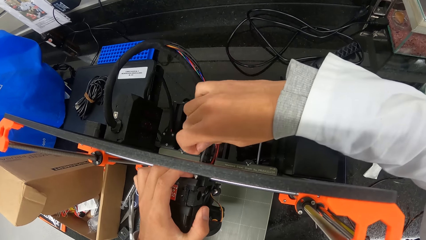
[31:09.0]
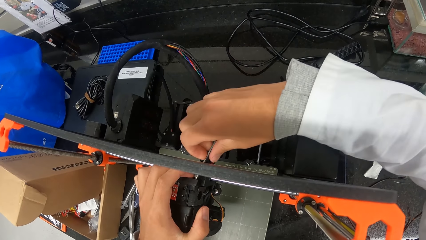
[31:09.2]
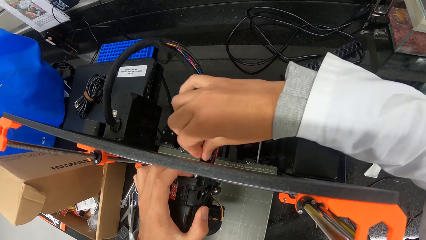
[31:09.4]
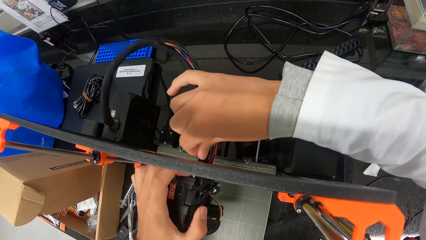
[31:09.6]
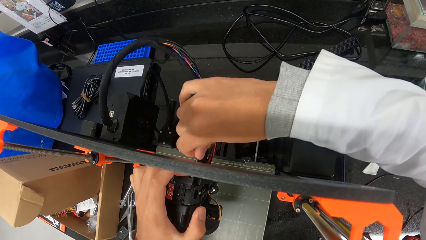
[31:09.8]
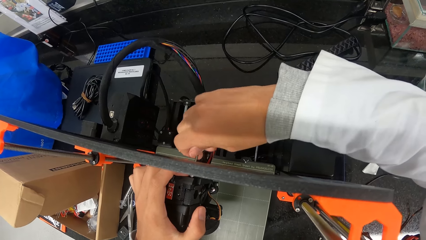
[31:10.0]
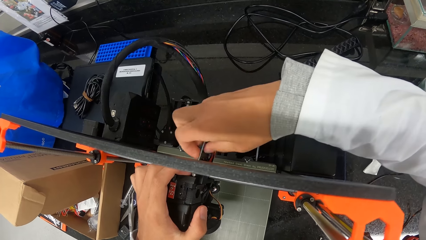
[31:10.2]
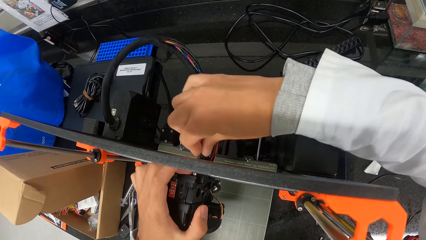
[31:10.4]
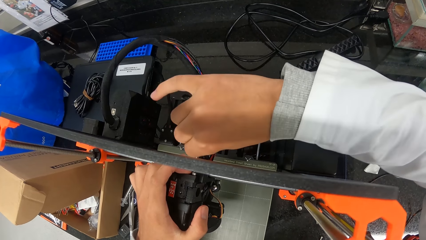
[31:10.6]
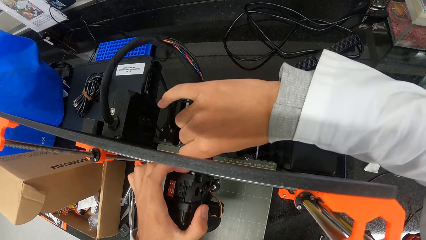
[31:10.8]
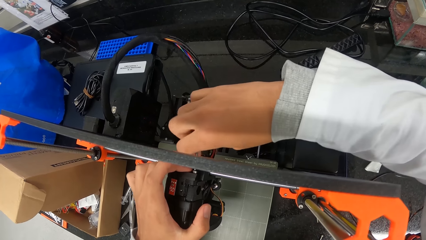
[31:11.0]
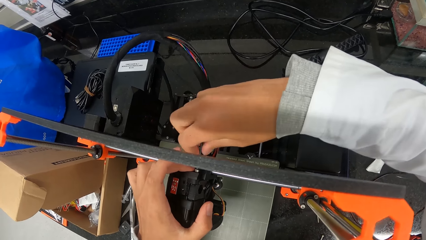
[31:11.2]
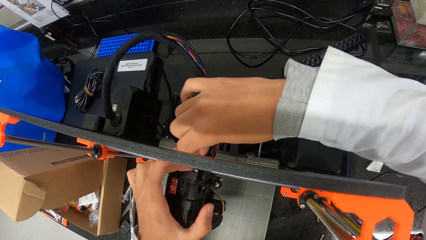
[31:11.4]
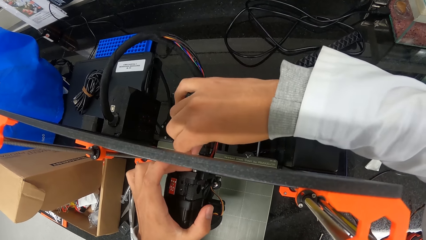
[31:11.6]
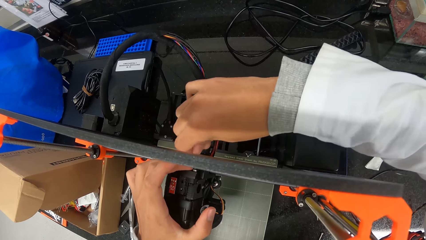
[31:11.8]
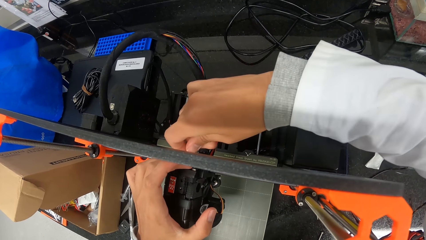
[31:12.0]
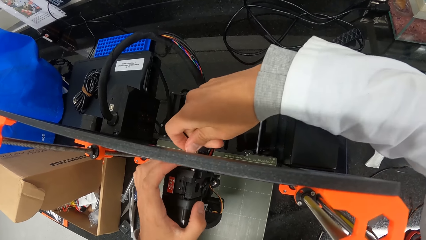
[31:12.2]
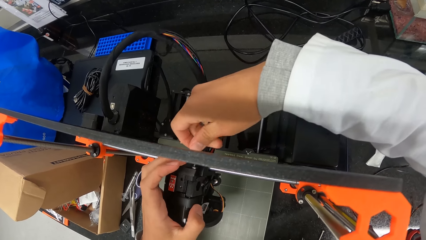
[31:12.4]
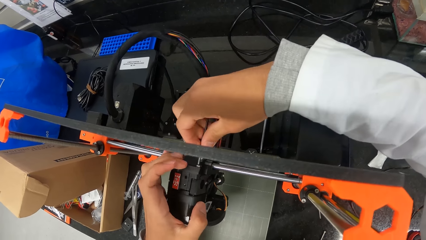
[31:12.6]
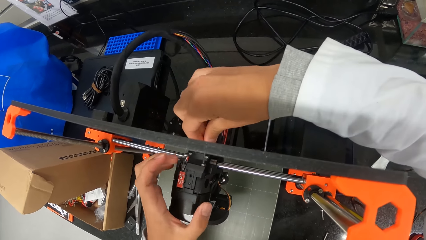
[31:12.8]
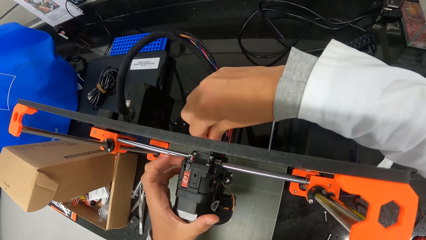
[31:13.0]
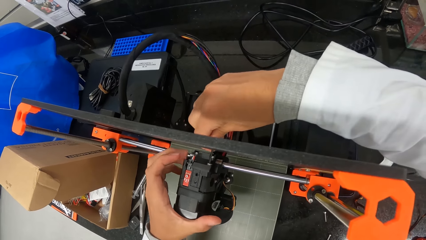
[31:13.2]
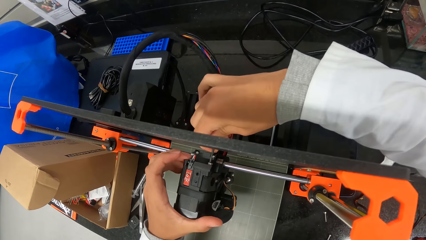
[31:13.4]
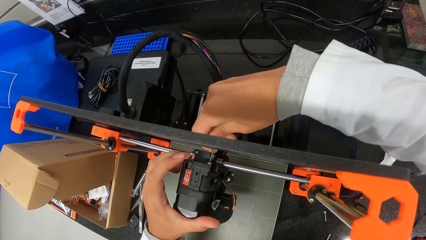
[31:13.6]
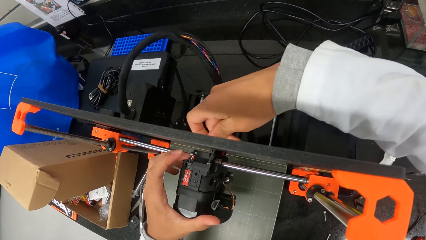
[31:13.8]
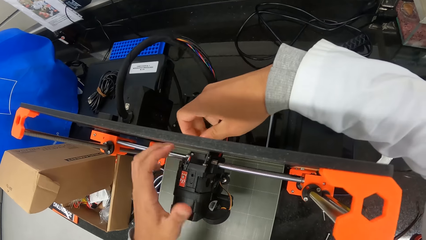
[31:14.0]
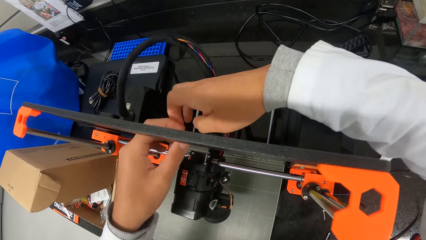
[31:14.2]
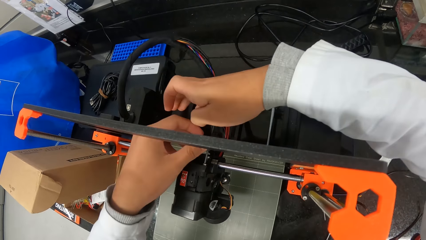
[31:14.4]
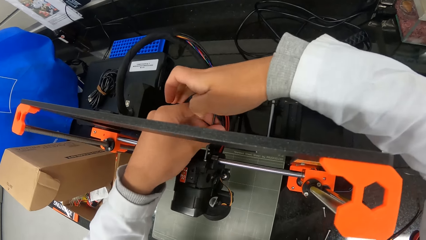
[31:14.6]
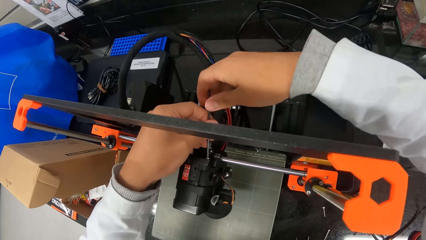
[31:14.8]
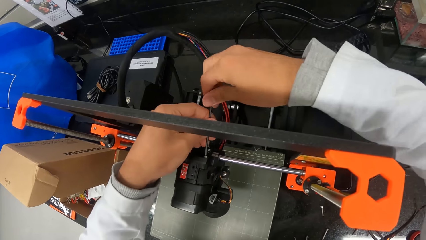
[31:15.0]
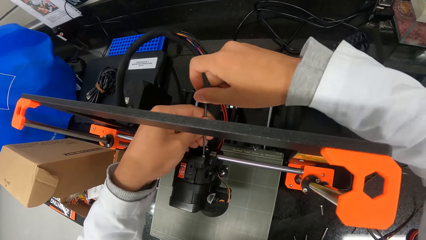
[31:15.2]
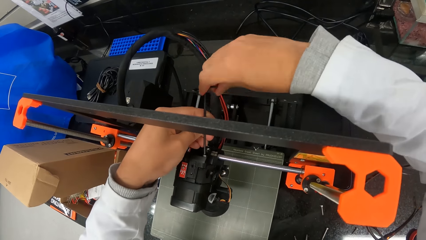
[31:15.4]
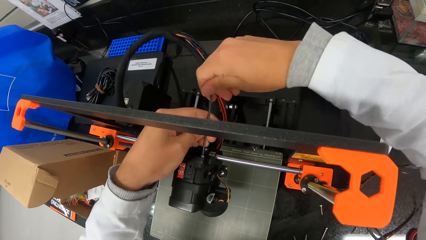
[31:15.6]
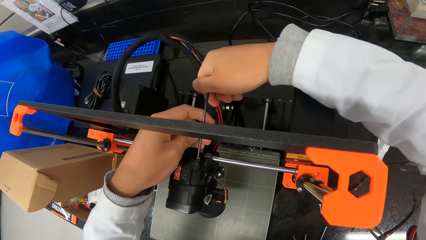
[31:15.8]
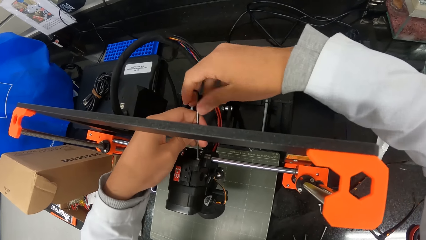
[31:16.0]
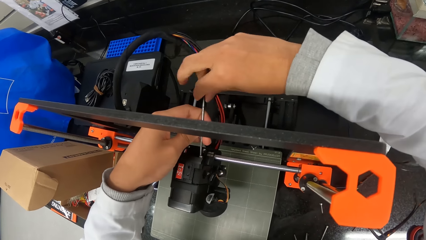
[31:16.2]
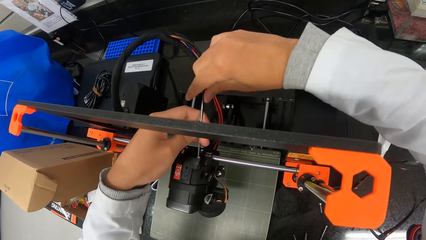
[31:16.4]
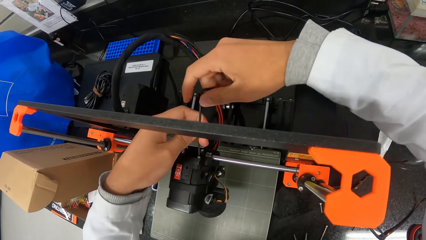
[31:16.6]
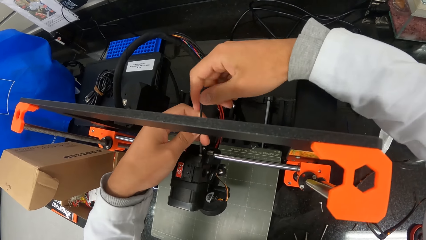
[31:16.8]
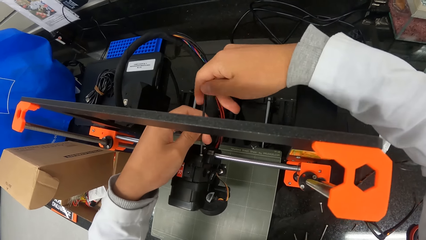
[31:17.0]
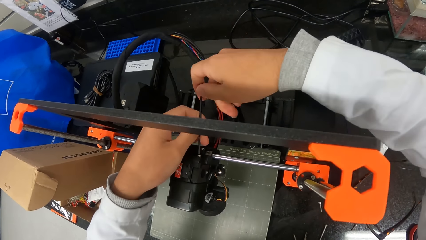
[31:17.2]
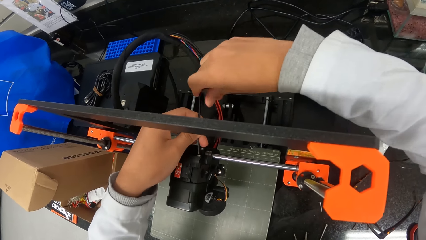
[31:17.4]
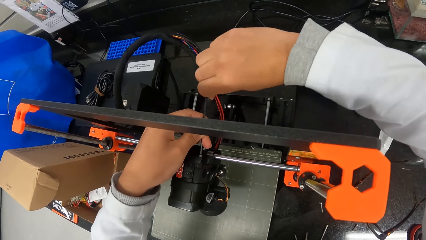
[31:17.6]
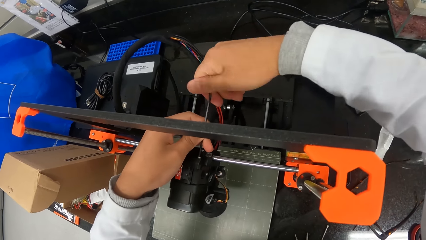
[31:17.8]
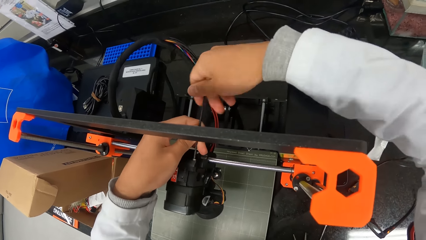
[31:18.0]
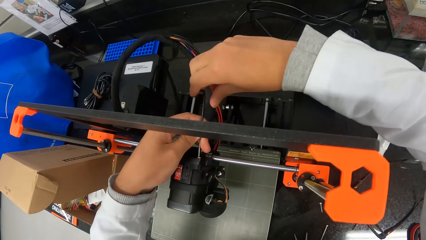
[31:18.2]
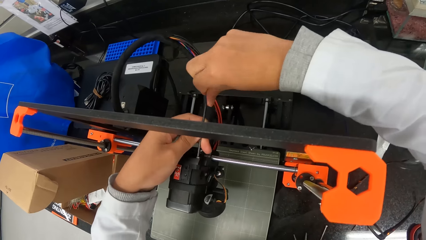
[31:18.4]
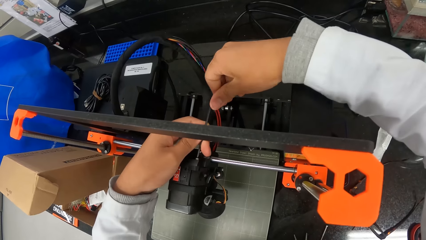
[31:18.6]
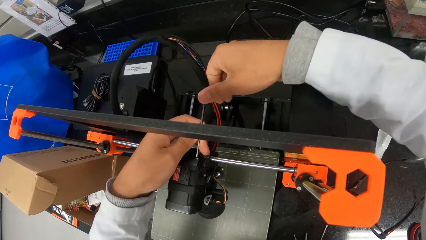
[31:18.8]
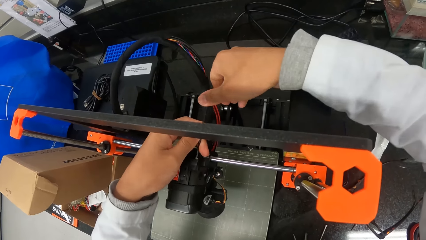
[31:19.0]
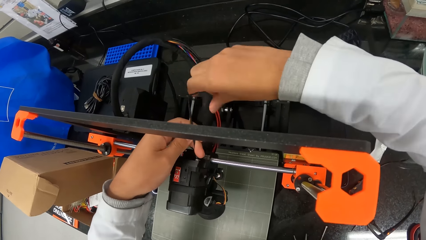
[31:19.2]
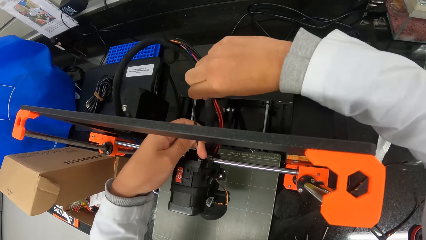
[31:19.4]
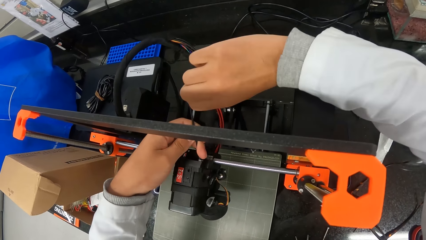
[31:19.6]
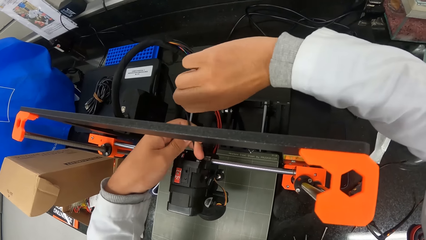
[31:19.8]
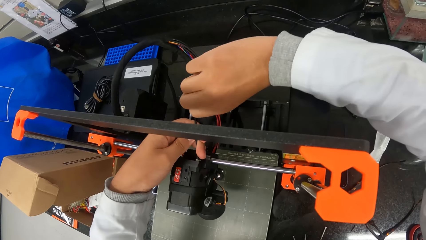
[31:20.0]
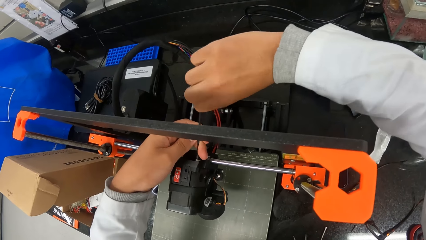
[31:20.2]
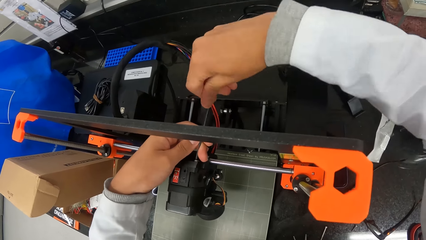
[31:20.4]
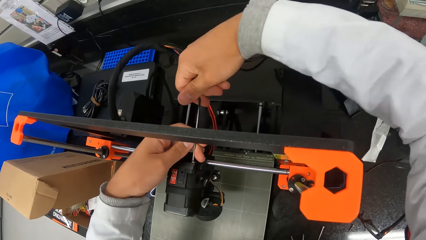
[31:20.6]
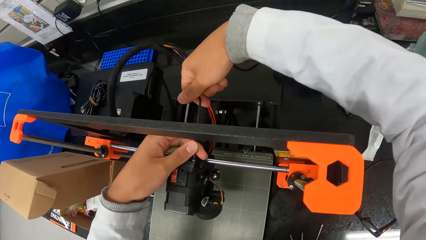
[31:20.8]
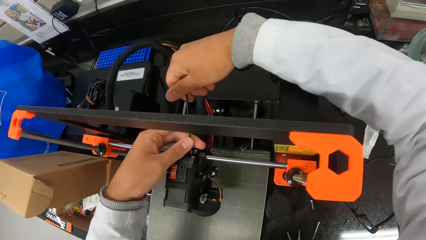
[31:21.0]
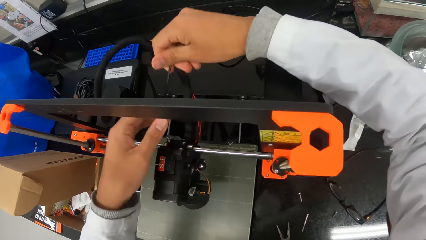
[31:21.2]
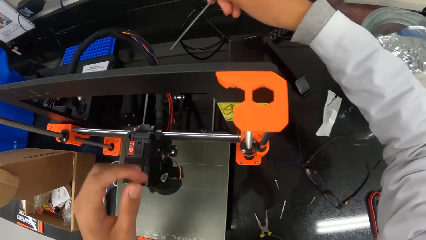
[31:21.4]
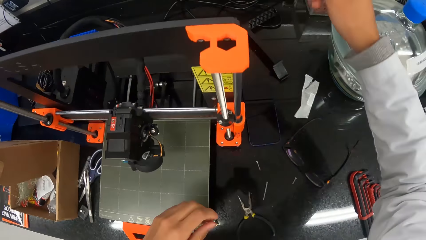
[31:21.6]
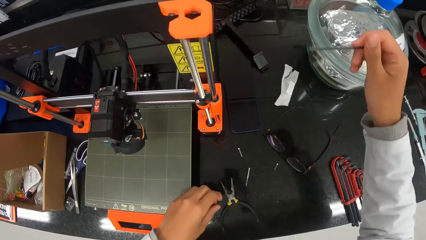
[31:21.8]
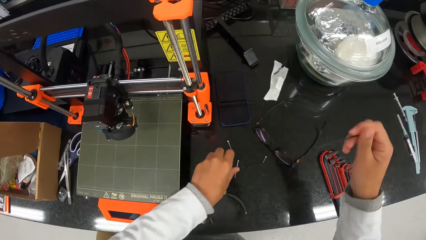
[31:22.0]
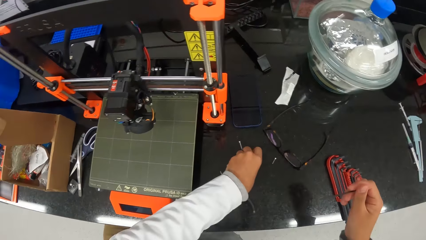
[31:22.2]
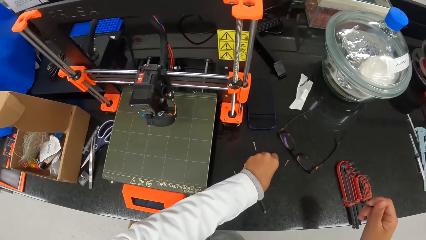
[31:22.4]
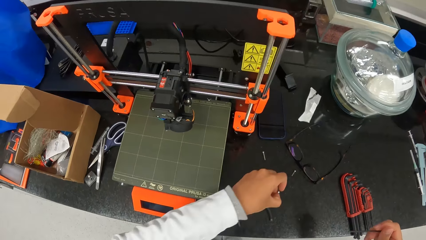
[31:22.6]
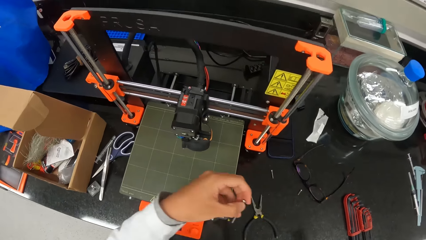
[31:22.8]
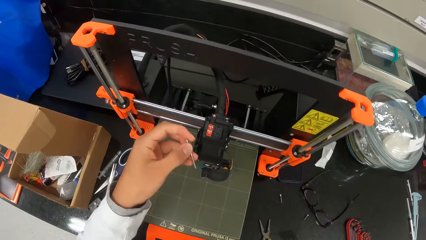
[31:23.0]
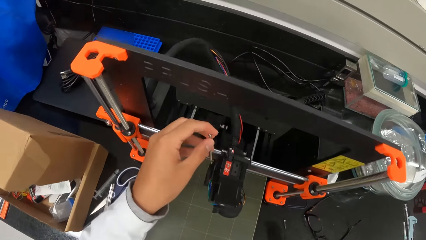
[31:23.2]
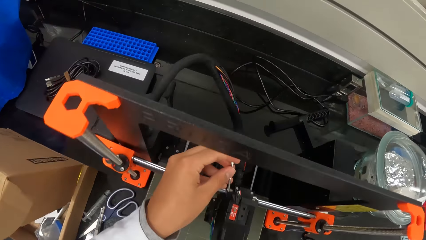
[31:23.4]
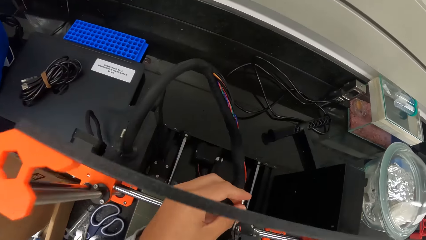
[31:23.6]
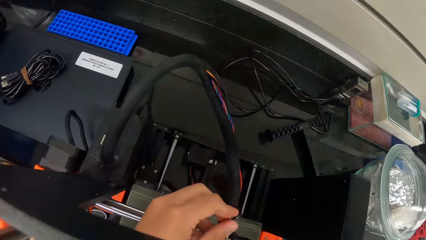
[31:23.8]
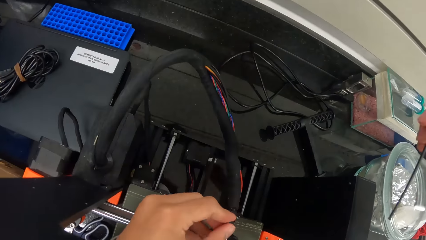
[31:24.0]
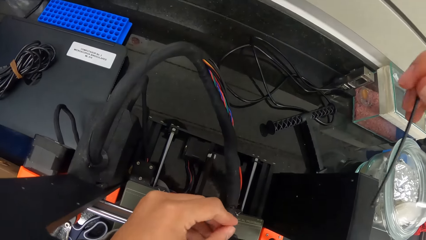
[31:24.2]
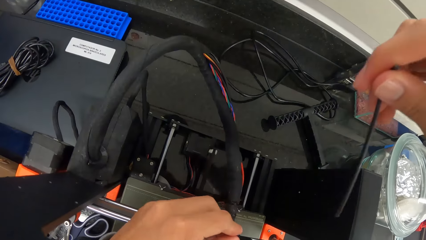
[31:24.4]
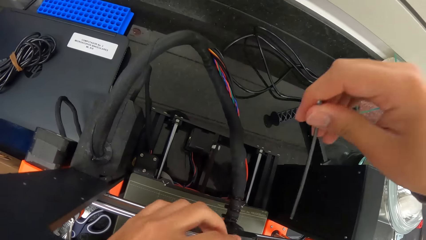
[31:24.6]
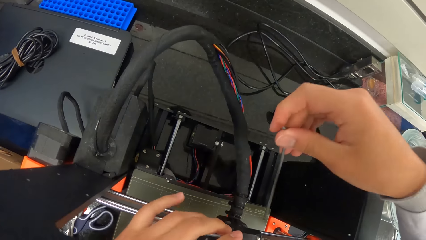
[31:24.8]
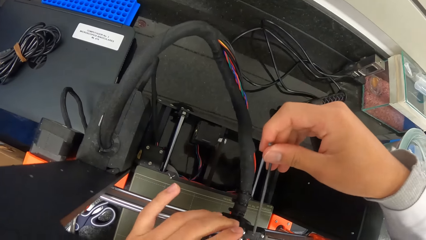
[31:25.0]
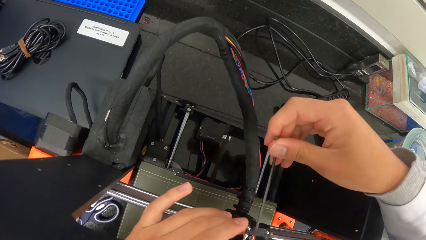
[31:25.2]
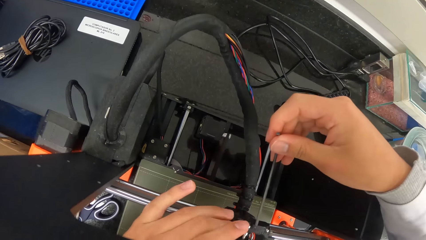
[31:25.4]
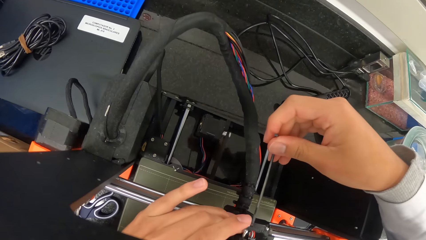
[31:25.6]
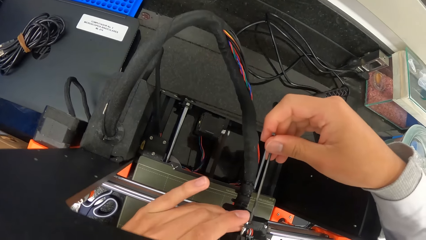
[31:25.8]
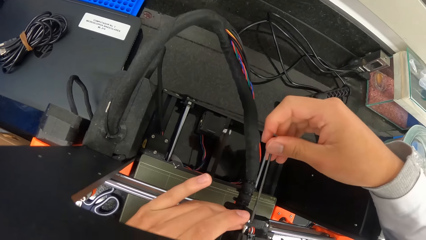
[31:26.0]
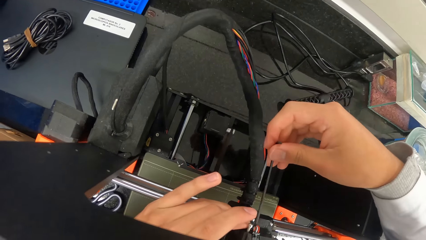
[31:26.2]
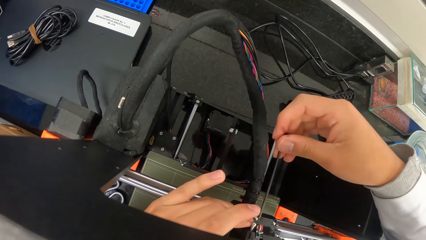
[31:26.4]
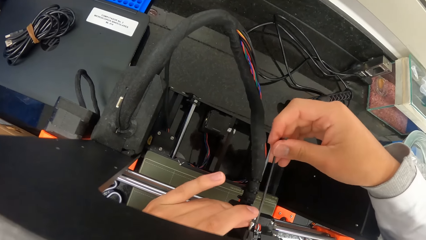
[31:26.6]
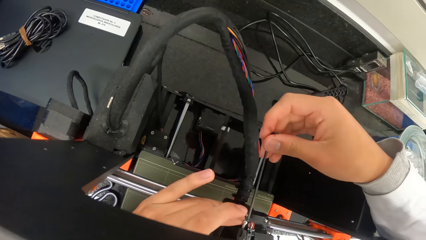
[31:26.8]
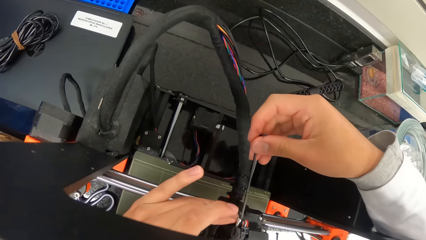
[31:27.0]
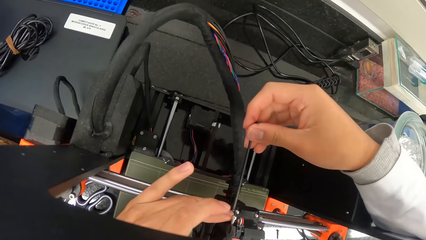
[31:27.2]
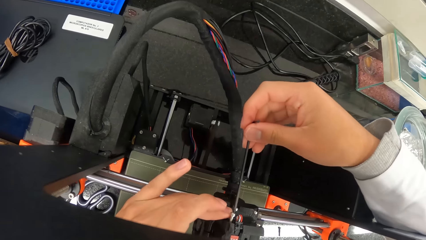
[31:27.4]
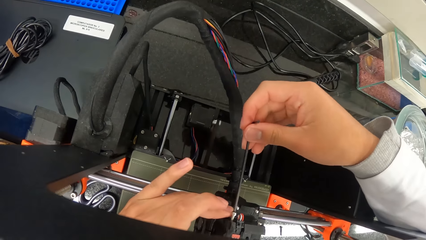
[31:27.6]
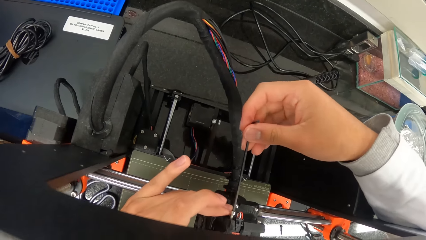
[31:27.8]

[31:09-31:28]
The camera wearer drives the screw into the extruder of the 3D printer on the countertop with the hex key in his hands. He picks the screw from the countertop with his left hand. He inserts the screw in his left hand in the extruder of the 3D printer on the countertop. He fixes the Prusa 3D printer. He drives the screw into the extruder of the 3D printer on the countertop with the hex key in his hands.
